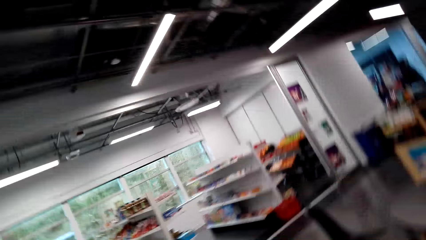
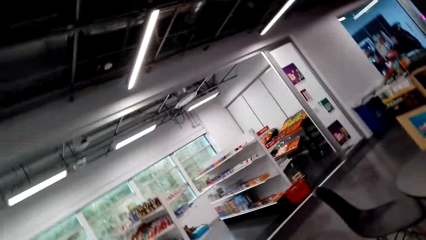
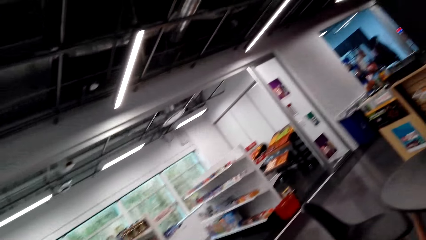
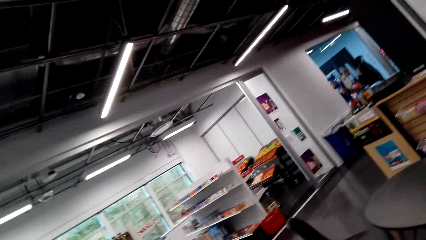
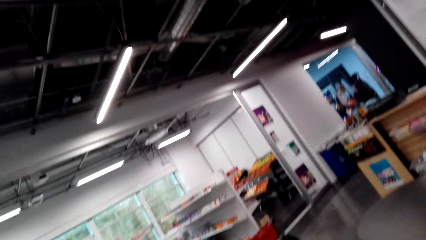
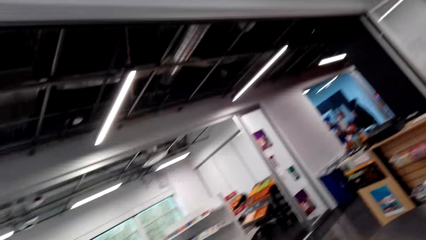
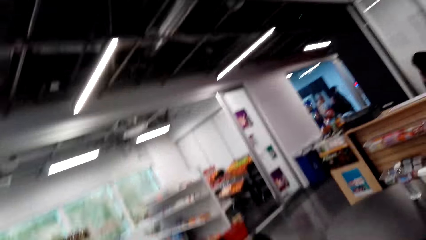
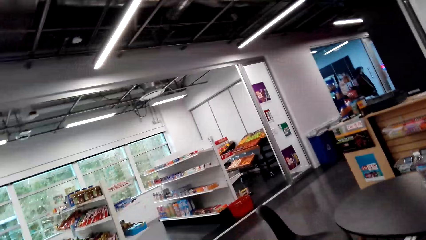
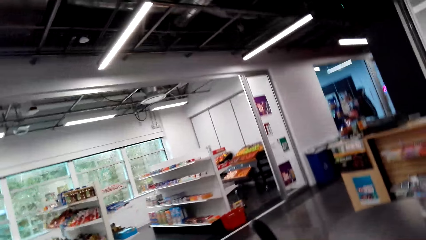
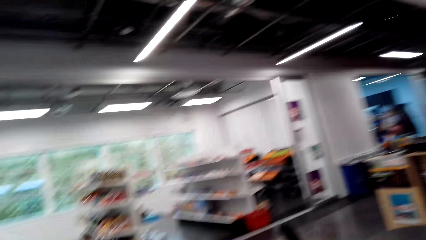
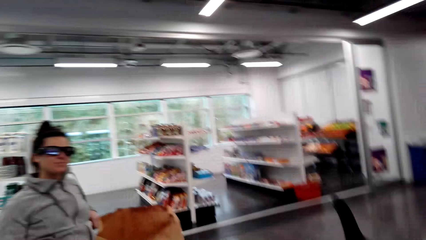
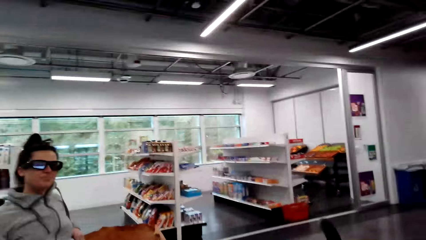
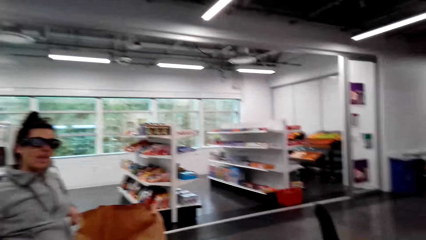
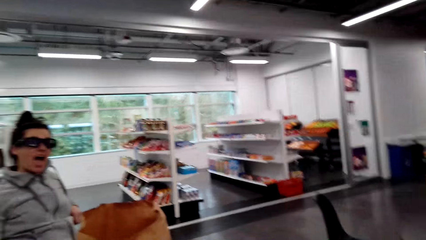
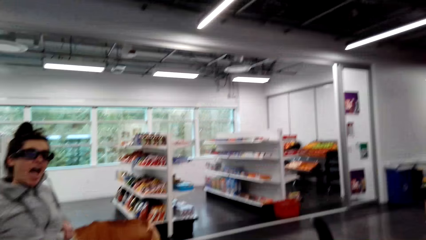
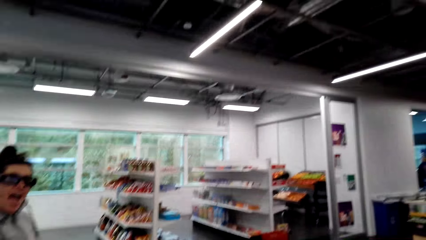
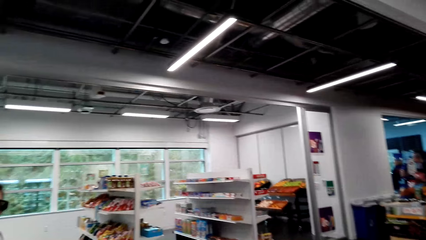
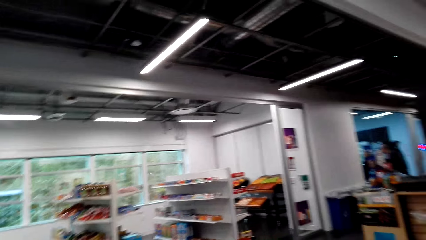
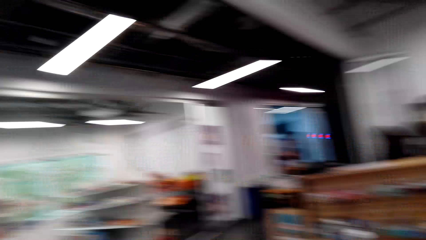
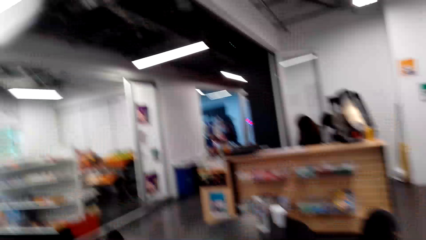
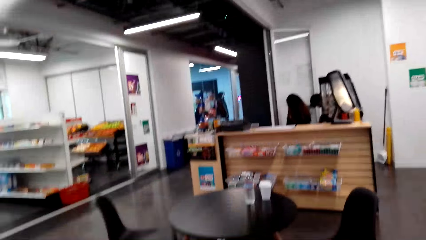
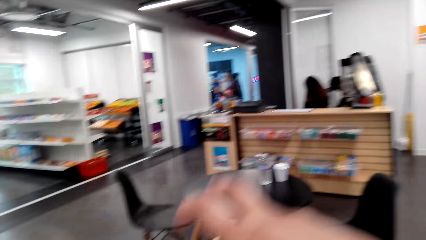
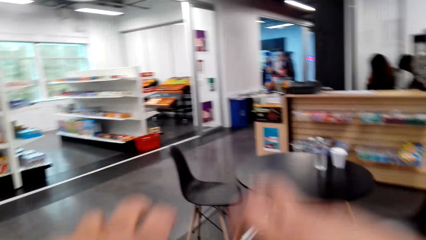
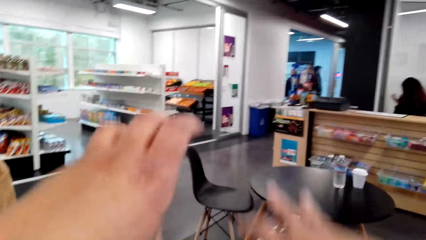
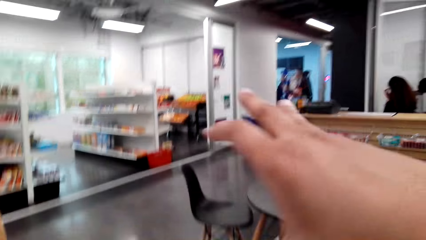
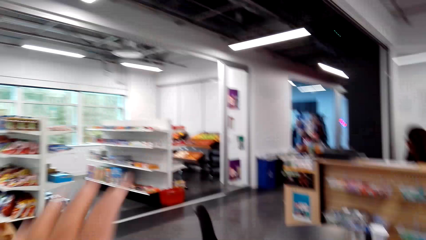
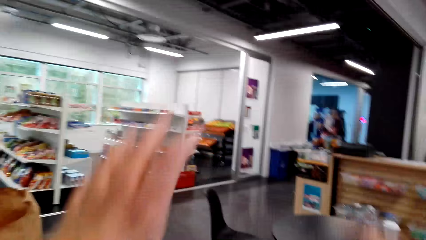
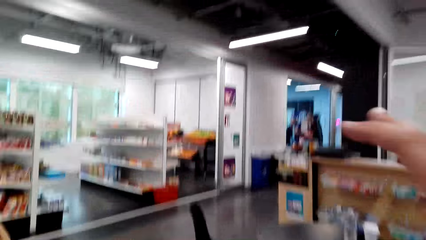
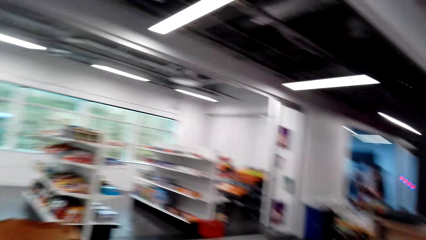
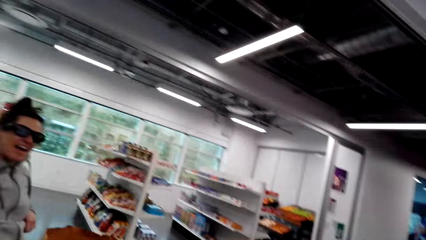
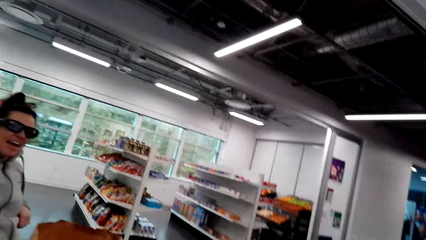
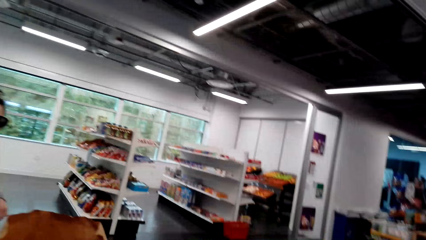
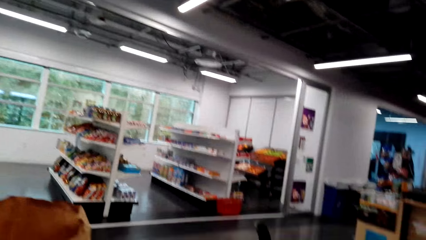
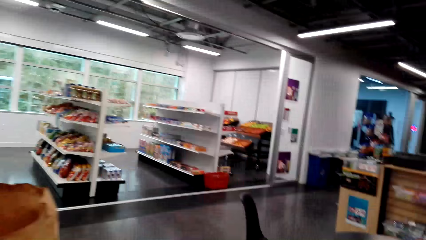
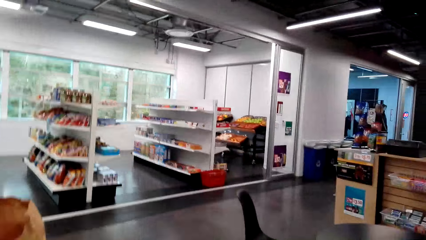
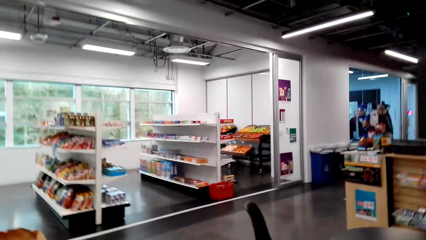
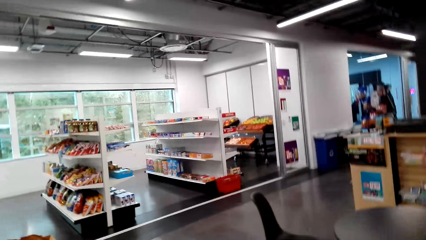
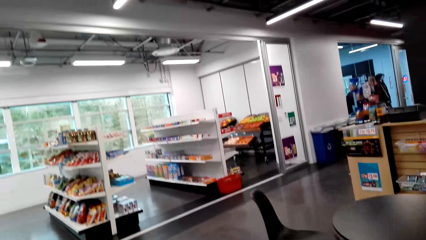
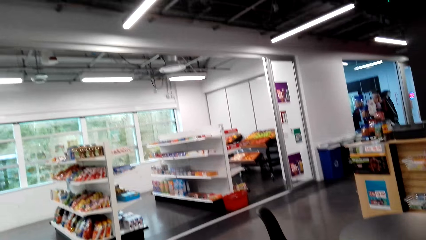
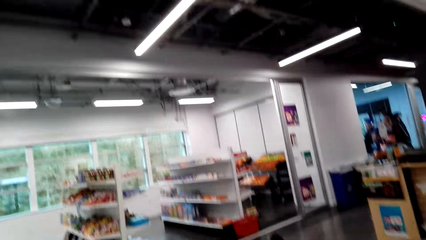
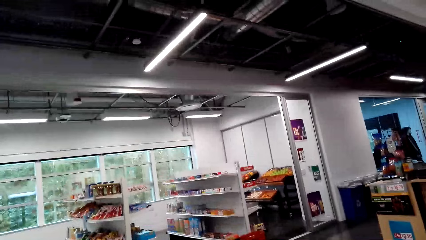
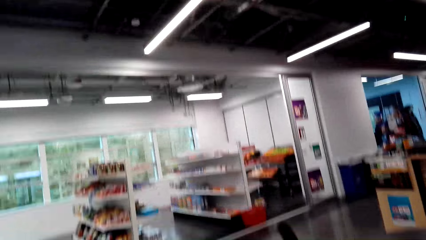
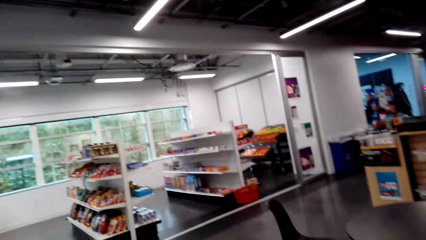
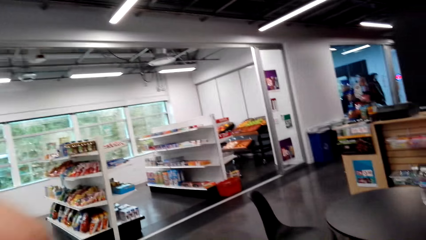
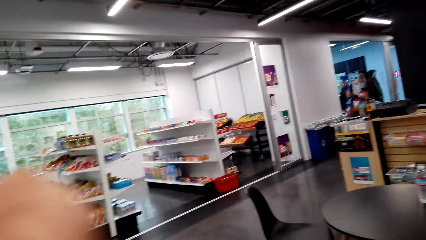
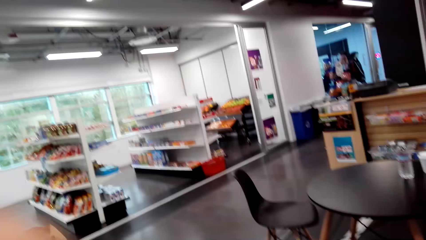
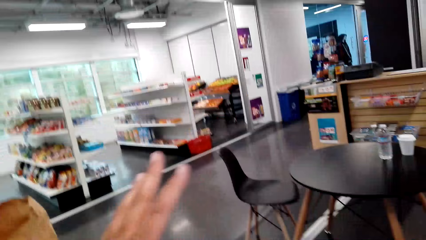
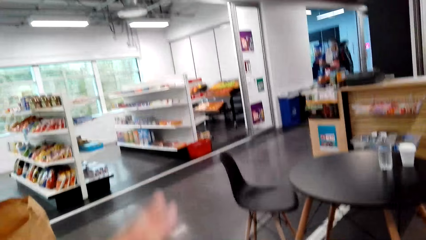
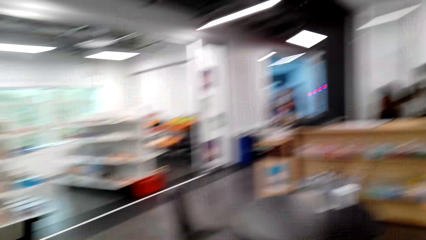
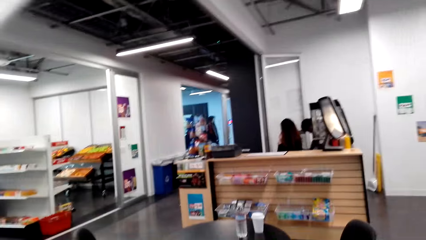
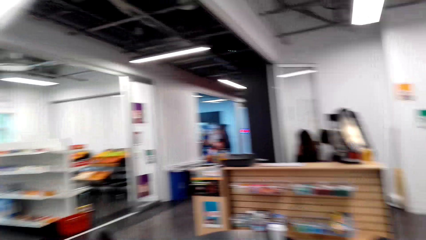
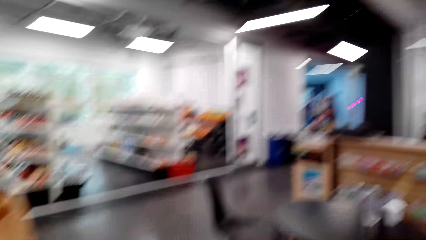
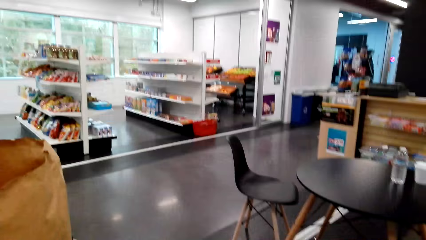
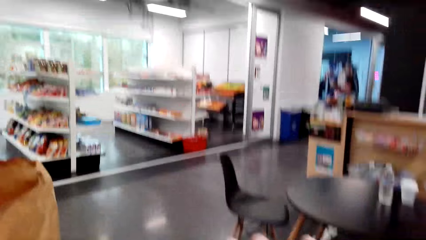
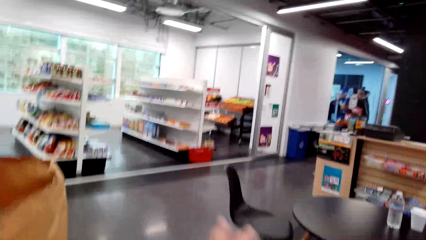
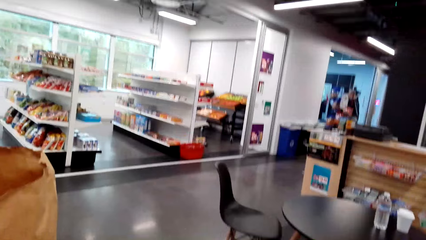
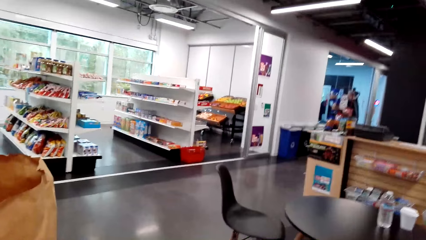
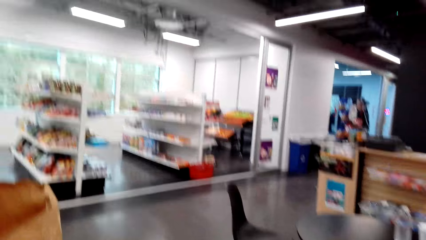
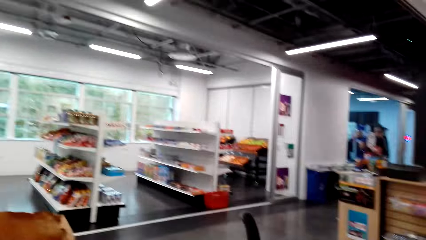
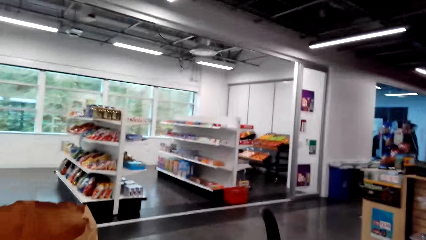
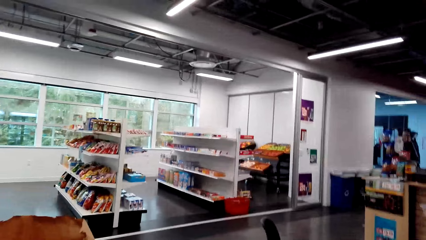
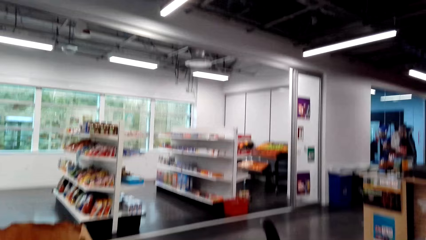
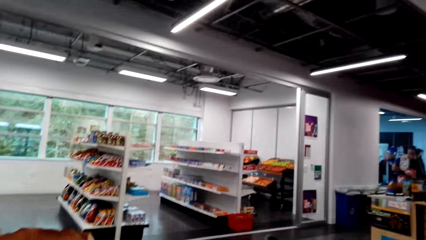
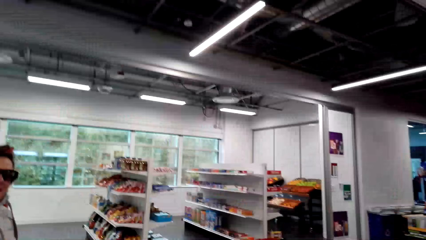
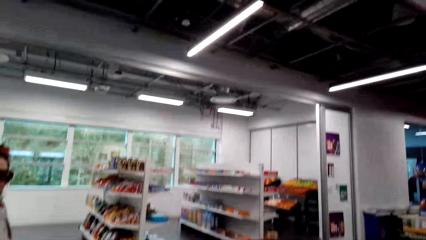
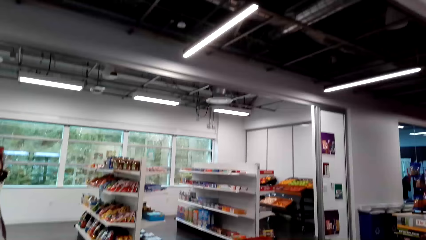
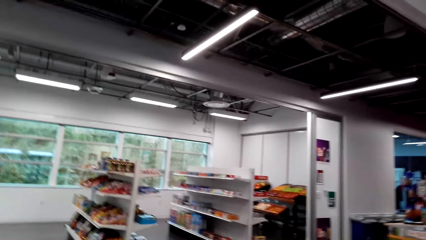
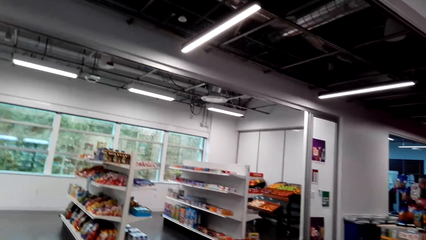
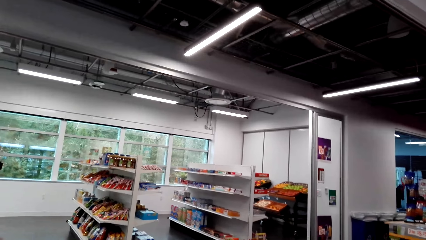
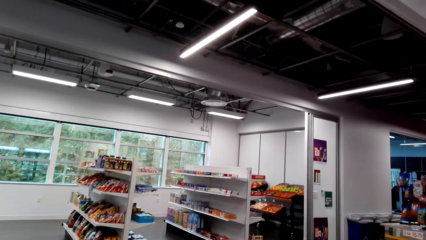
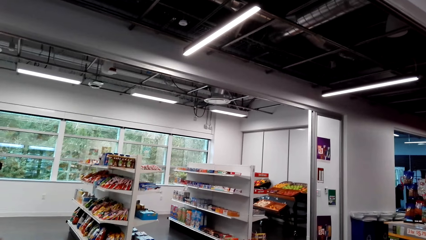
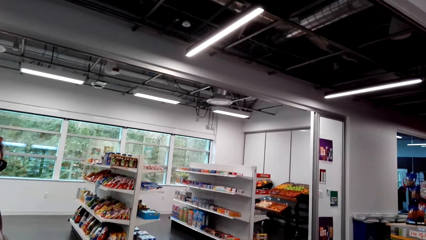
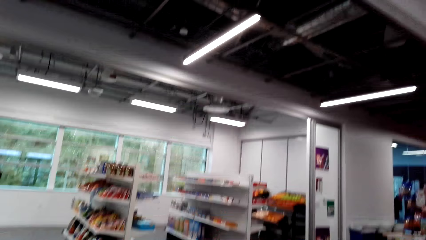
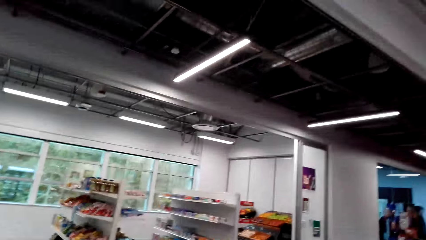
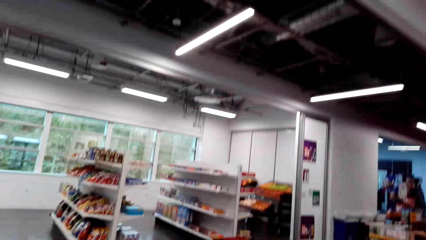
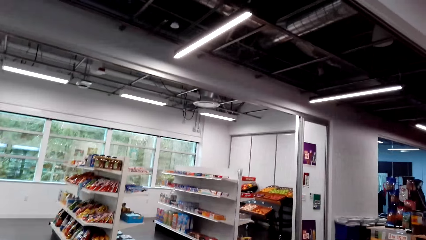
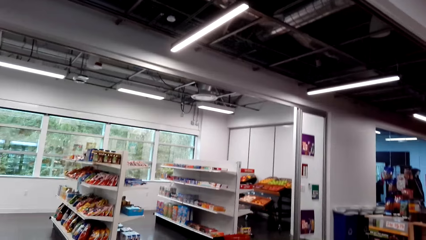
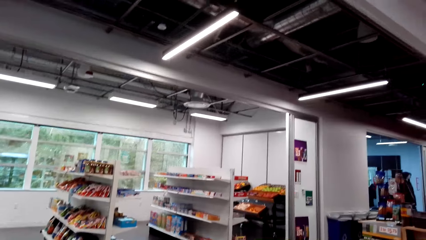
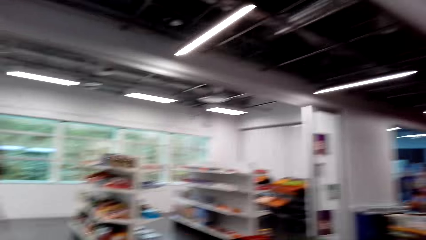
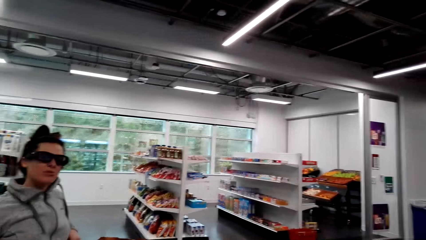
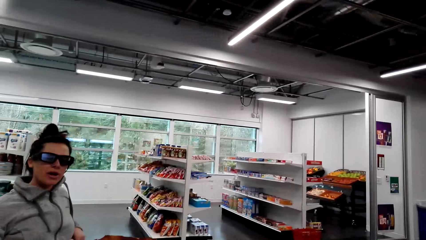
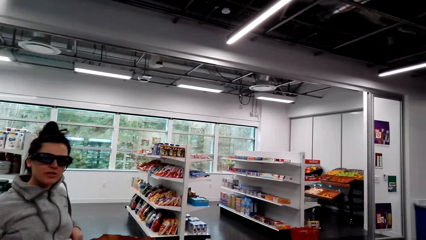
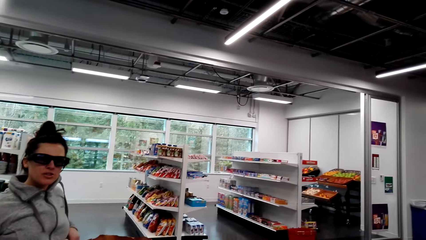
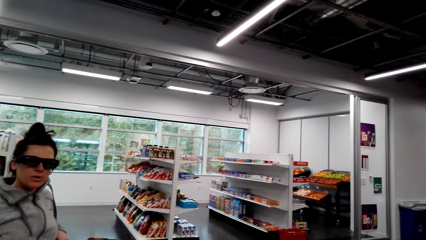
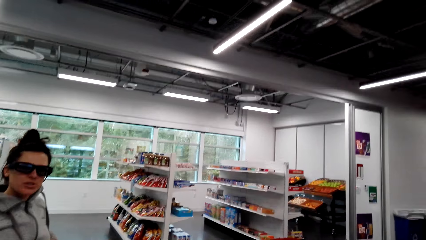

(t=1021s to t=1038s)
The camera wearer looks at a woman. They look around the supermarket. They gesture at the woman. They look around the supermarket. They gesture at the woman.
